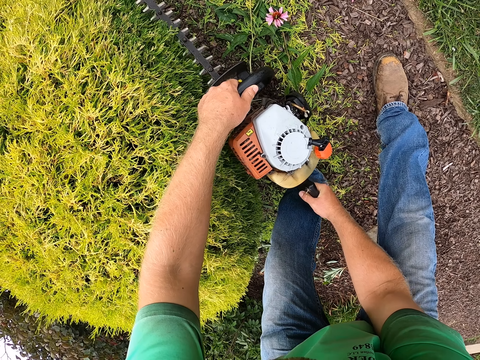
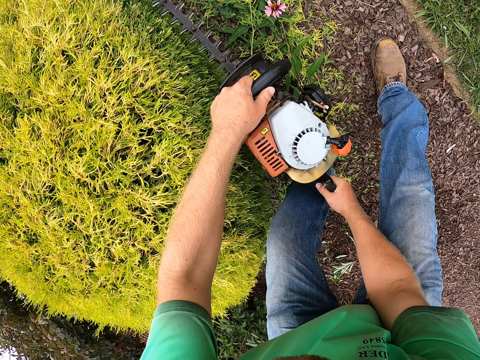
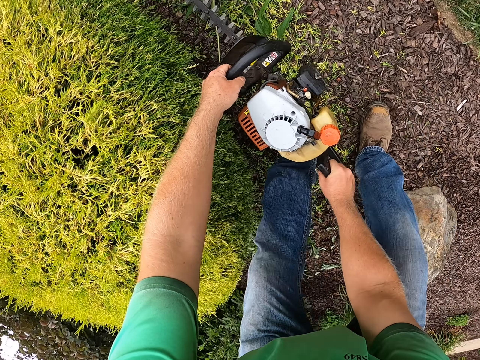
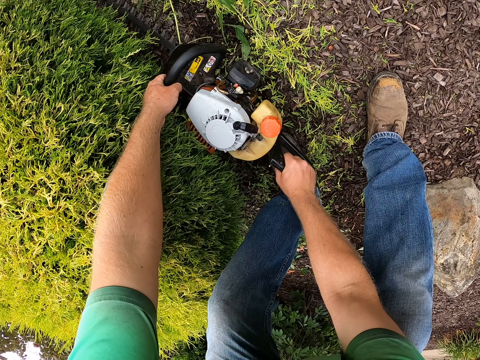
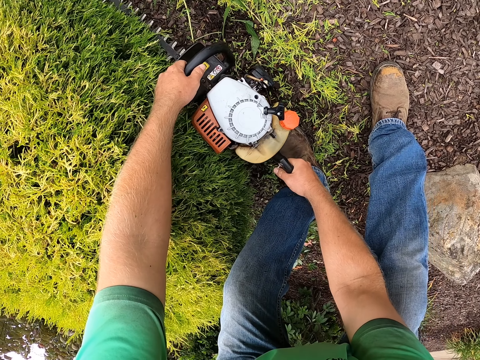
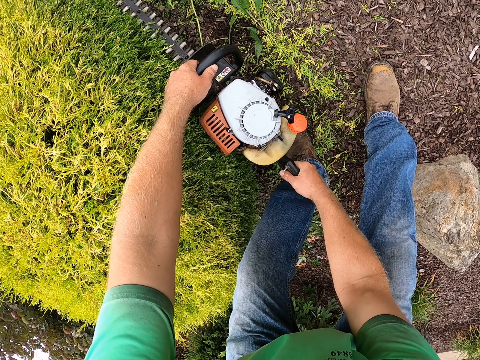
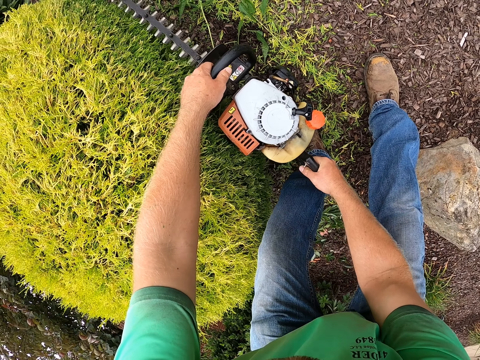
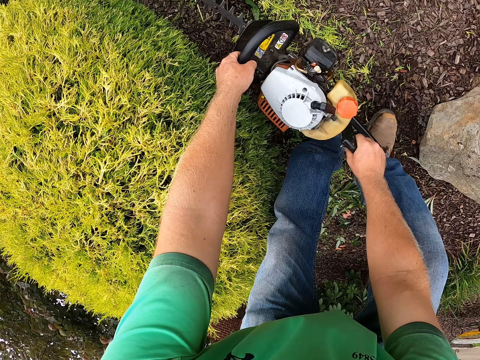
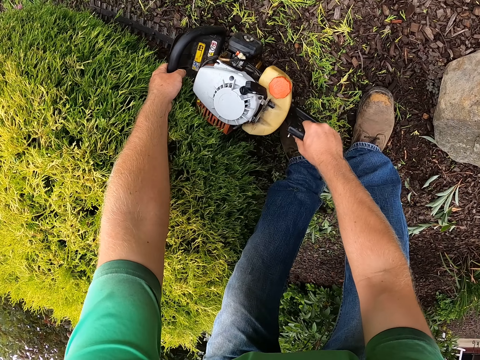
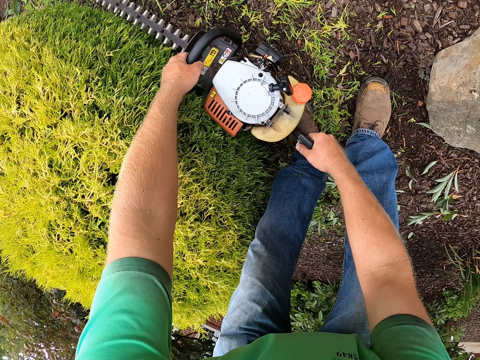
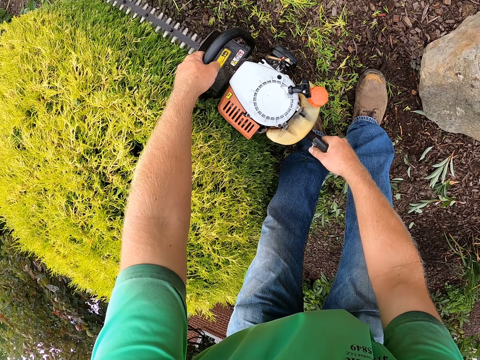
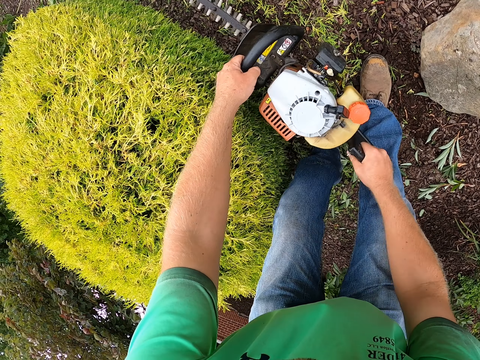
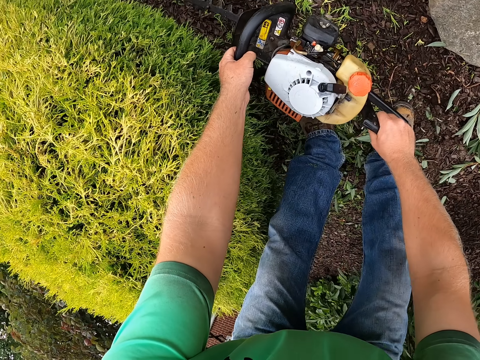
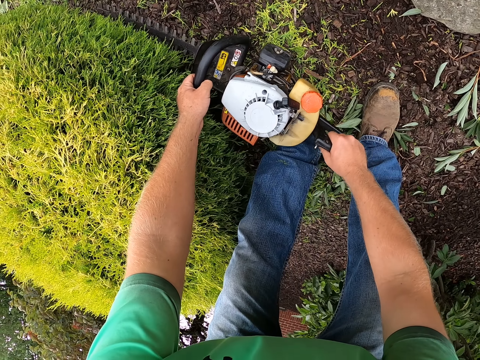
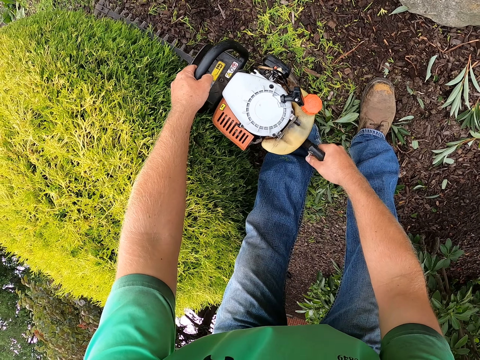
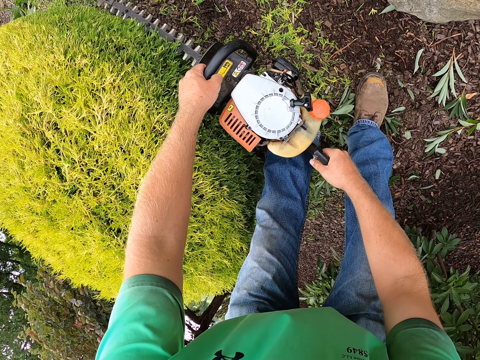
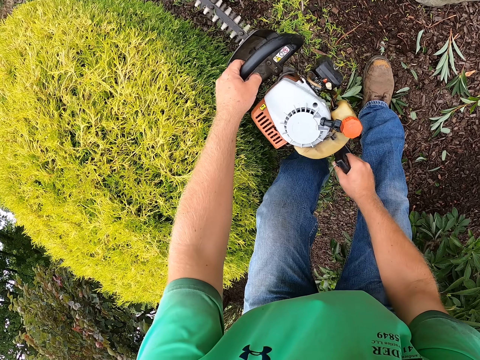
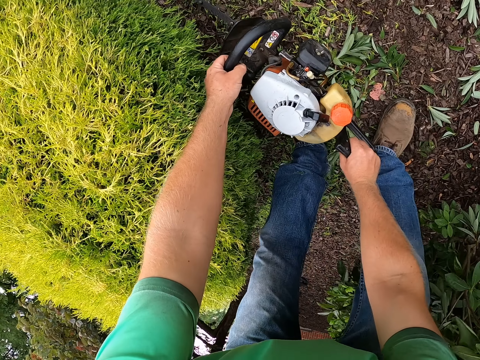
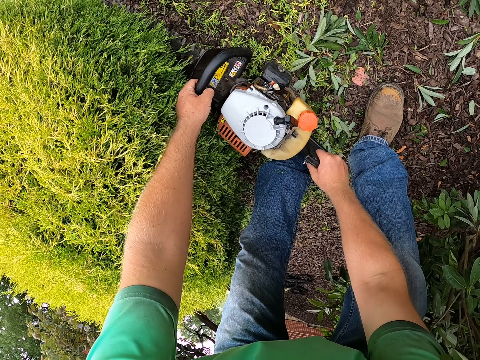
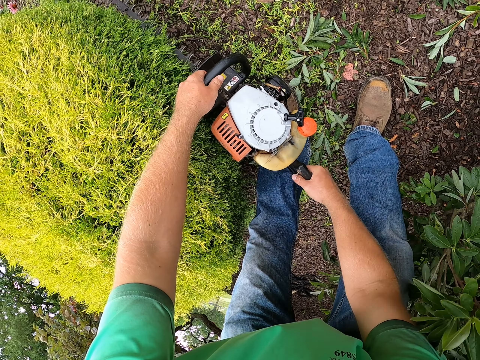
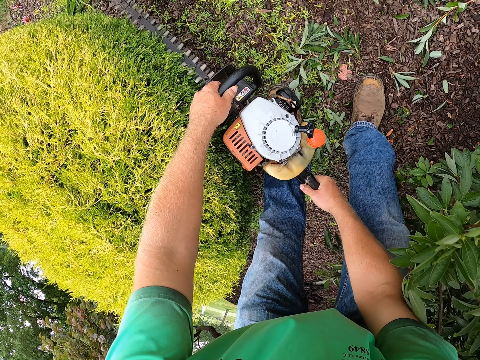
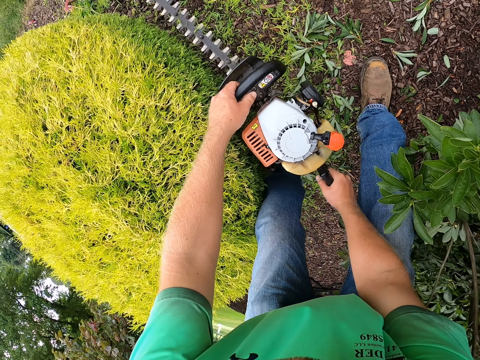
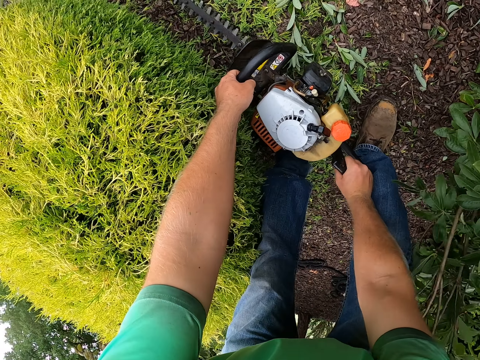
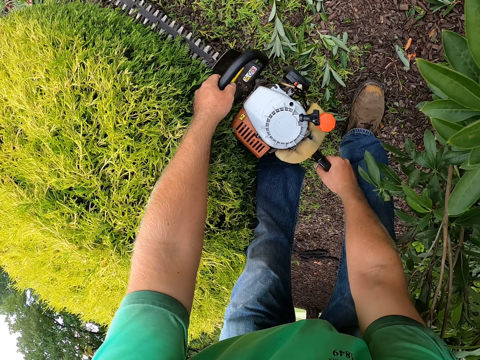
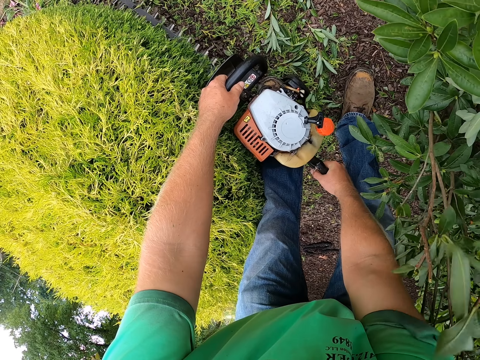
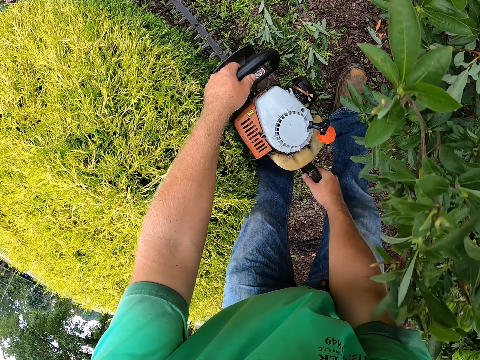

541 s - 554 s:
The camera wearer trims the plant leaves. They move.

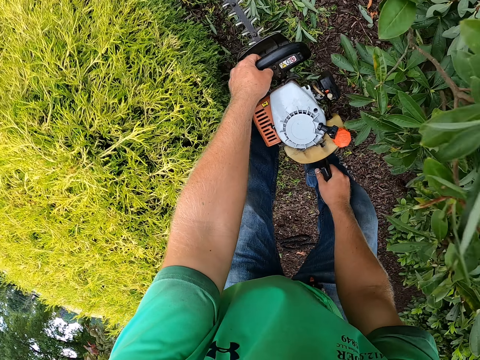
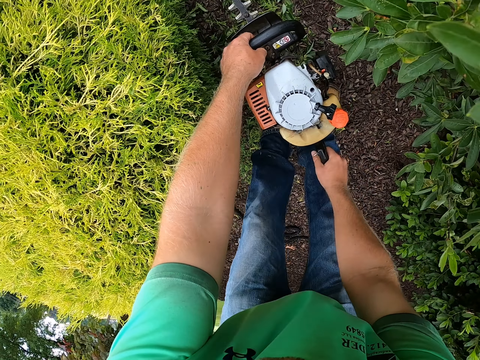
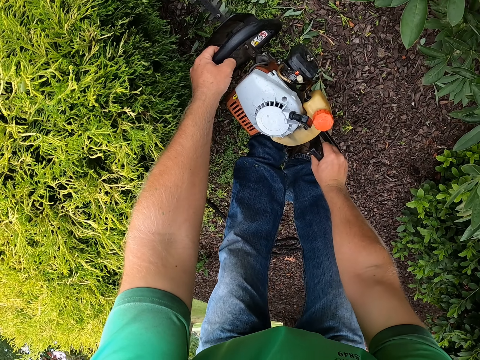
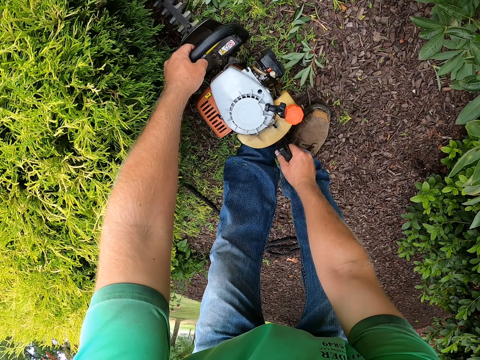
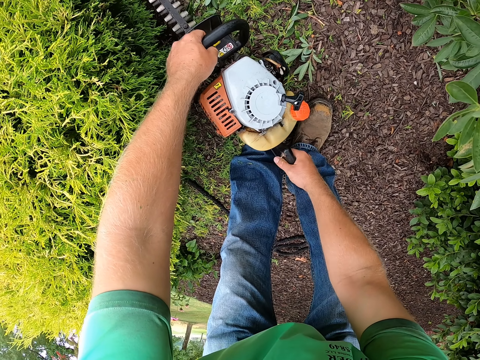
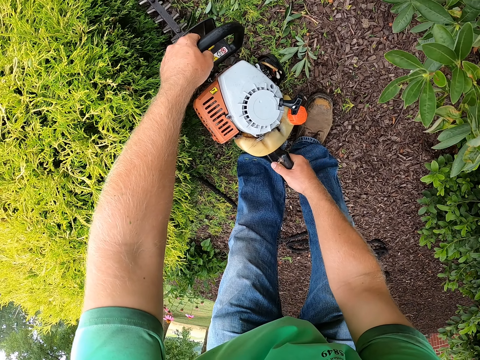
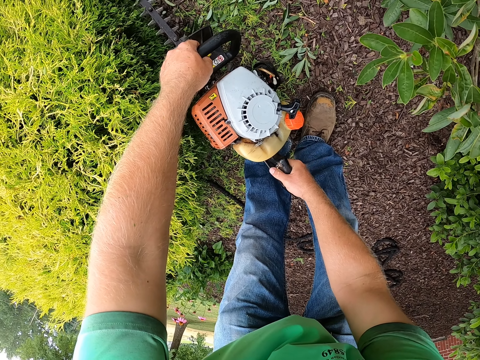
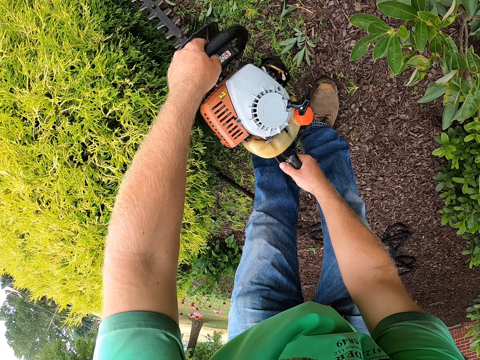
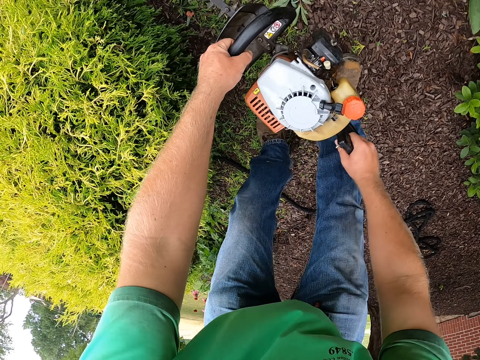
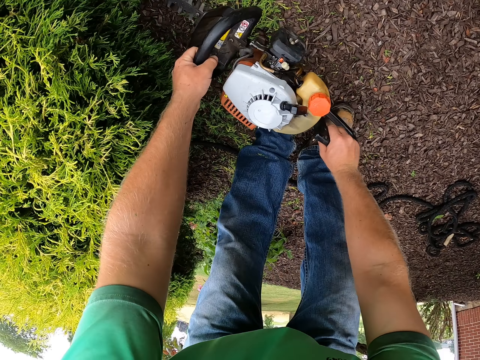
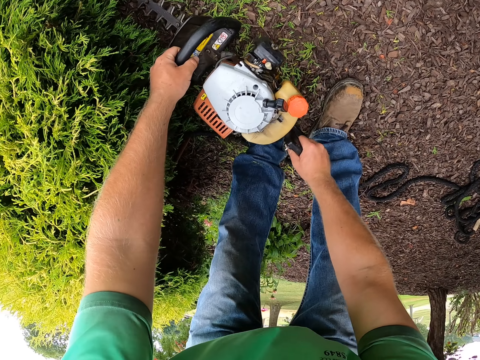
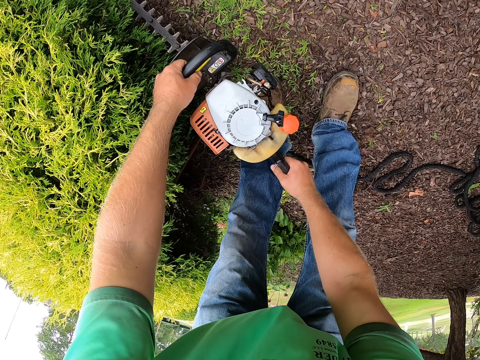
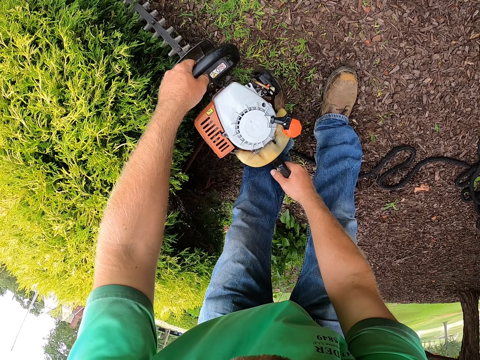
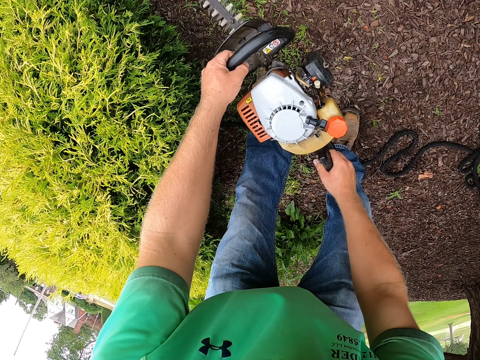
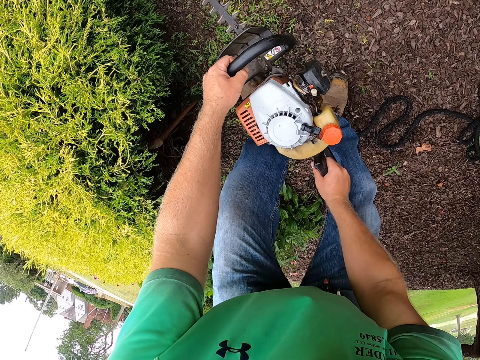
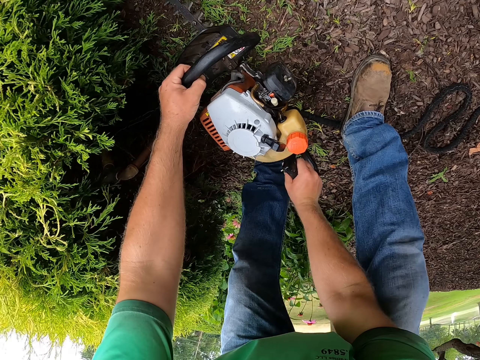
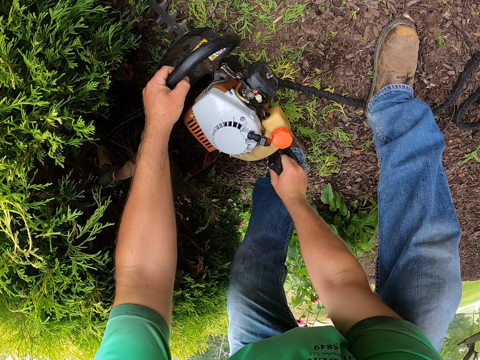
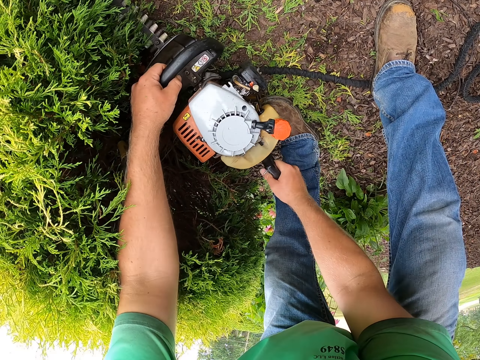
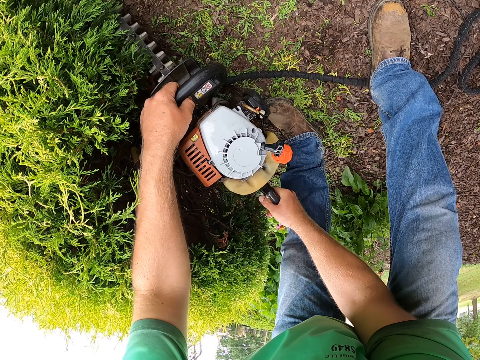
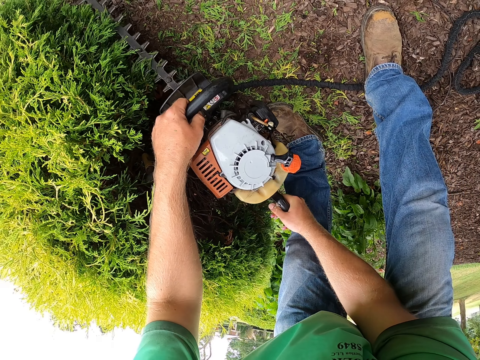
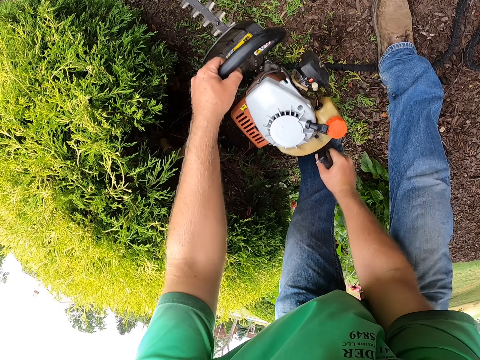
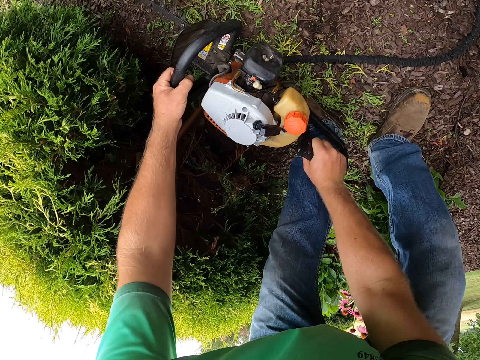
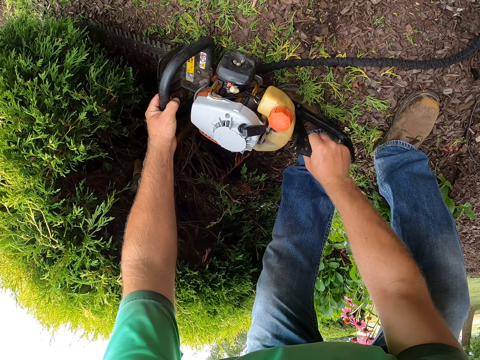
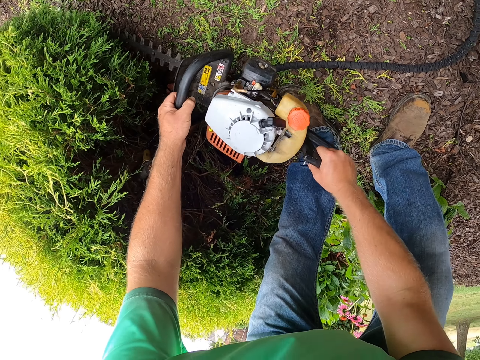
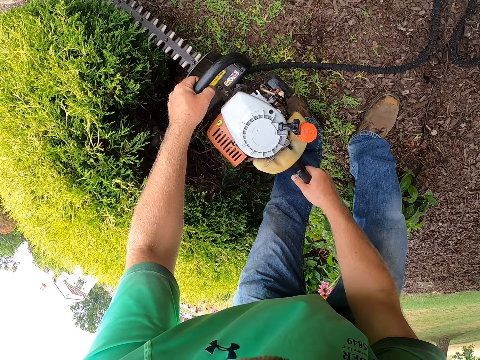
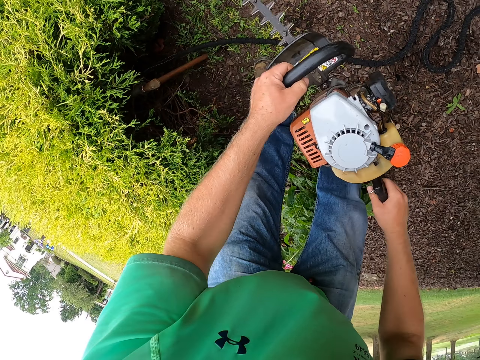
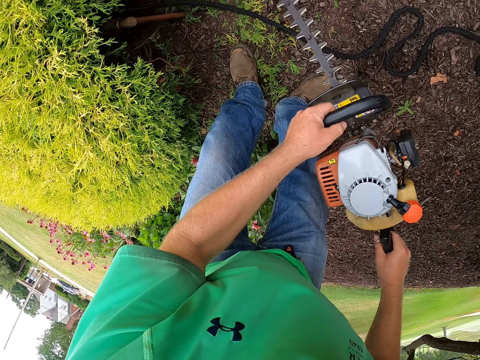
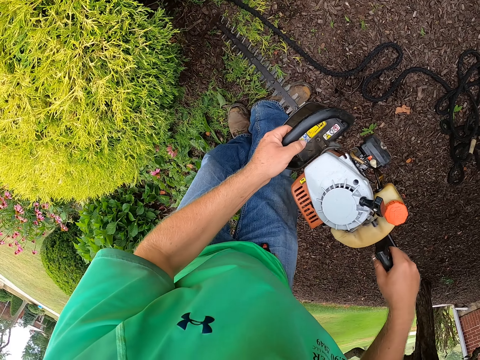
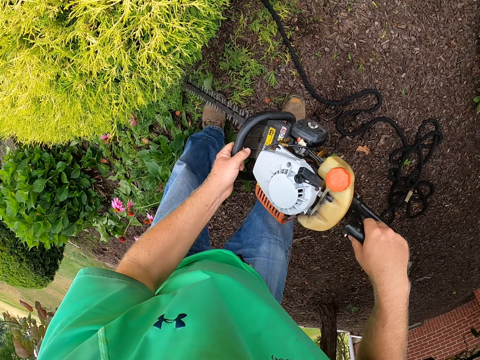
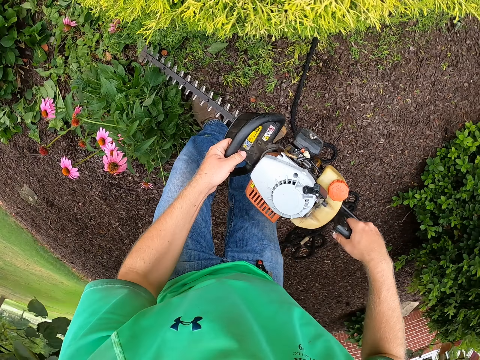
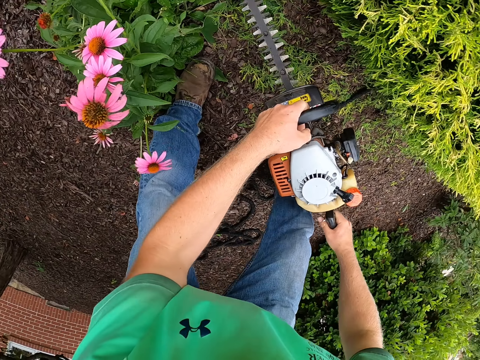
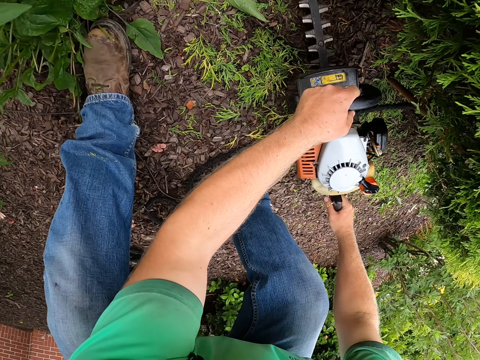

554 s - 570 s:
The camera wearer trims the plant with a trimmer. They trim the plant with the trimmer again.
